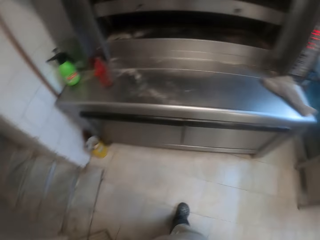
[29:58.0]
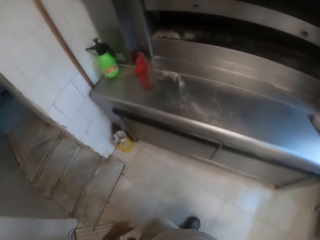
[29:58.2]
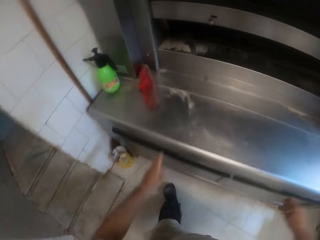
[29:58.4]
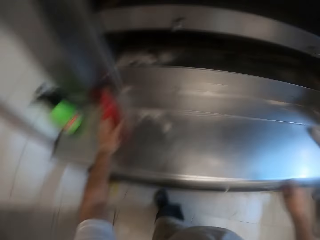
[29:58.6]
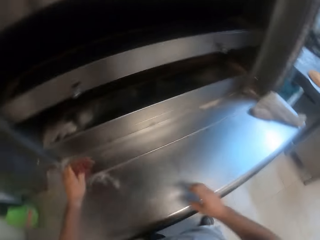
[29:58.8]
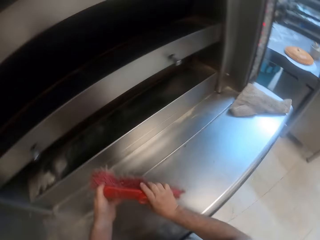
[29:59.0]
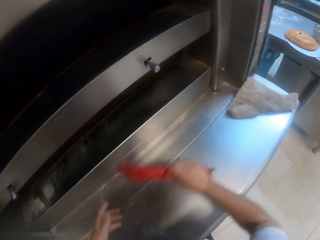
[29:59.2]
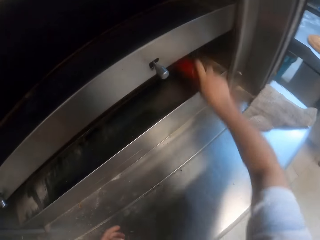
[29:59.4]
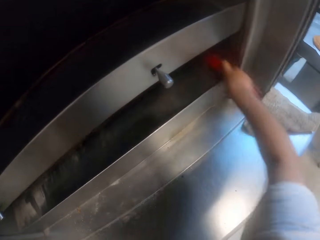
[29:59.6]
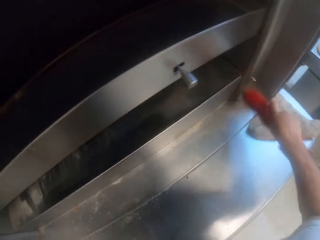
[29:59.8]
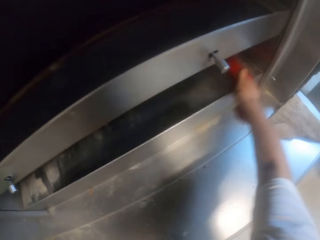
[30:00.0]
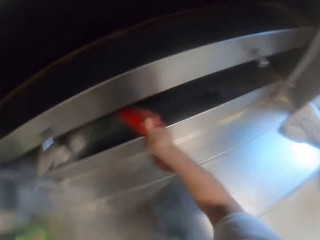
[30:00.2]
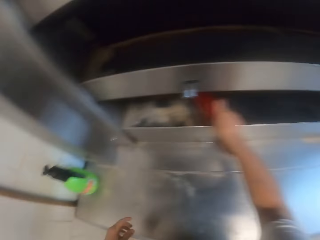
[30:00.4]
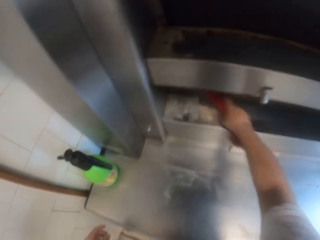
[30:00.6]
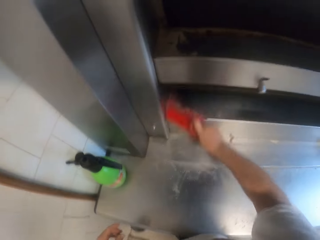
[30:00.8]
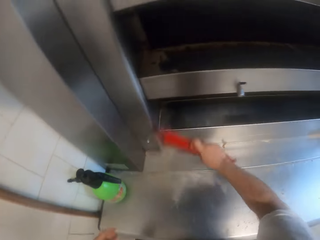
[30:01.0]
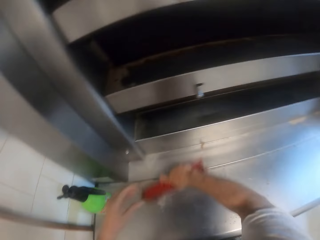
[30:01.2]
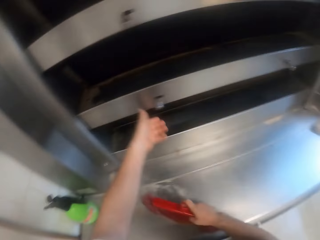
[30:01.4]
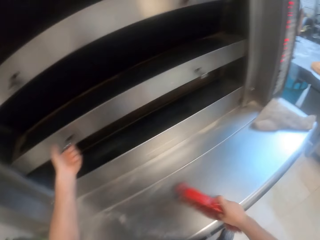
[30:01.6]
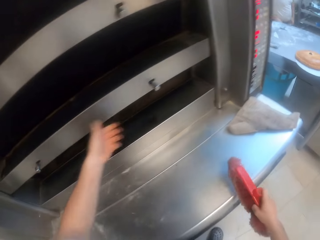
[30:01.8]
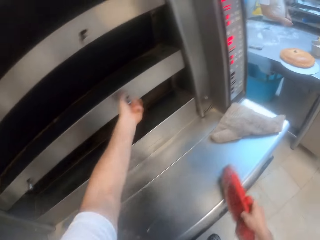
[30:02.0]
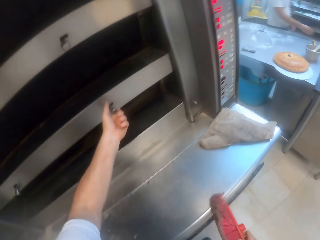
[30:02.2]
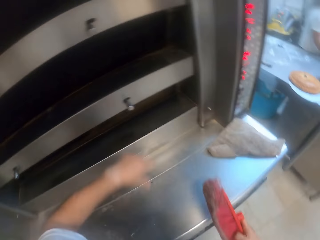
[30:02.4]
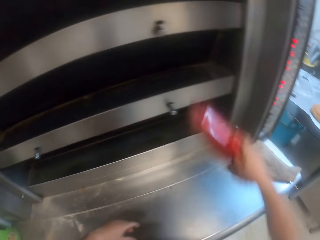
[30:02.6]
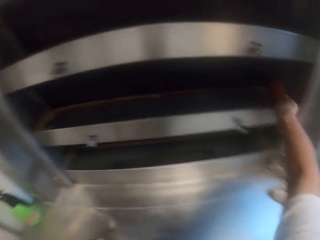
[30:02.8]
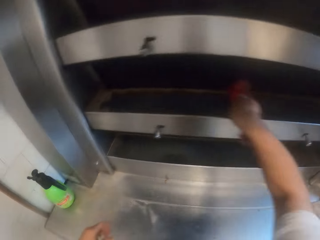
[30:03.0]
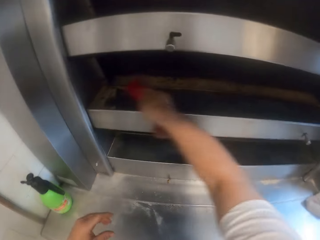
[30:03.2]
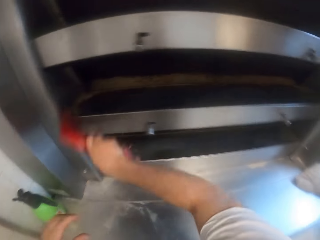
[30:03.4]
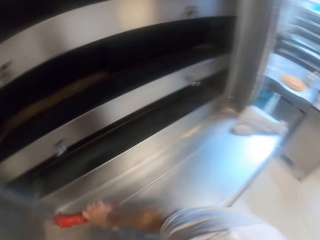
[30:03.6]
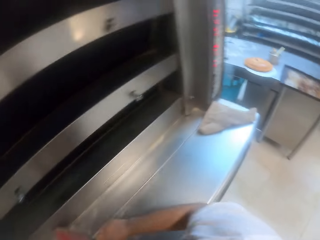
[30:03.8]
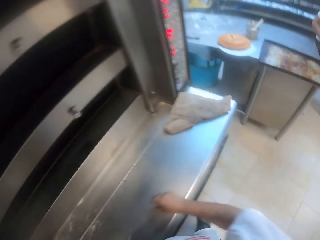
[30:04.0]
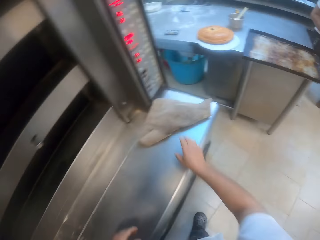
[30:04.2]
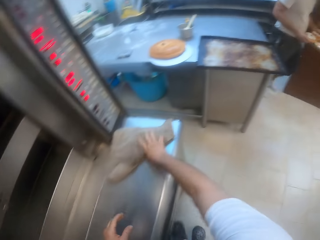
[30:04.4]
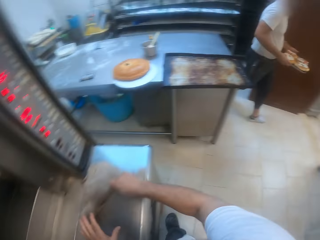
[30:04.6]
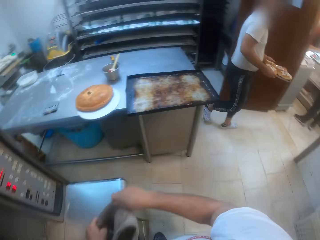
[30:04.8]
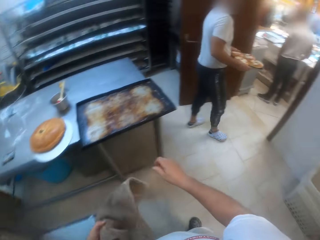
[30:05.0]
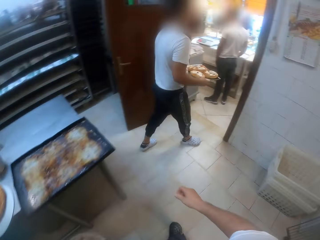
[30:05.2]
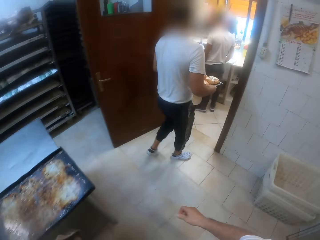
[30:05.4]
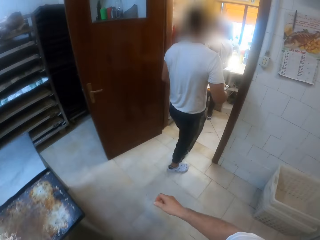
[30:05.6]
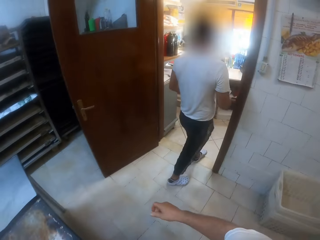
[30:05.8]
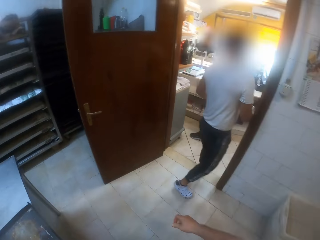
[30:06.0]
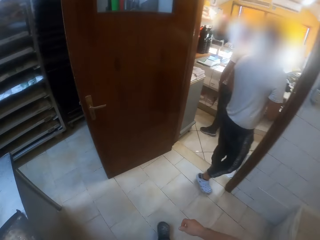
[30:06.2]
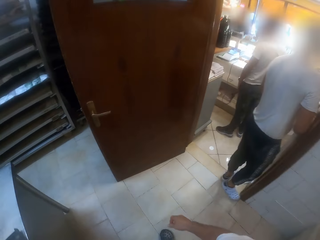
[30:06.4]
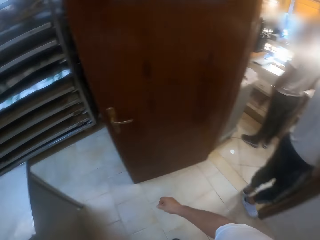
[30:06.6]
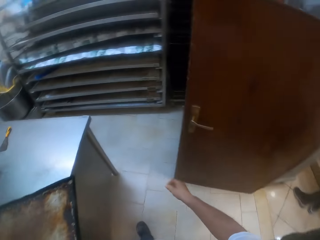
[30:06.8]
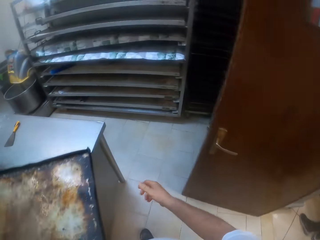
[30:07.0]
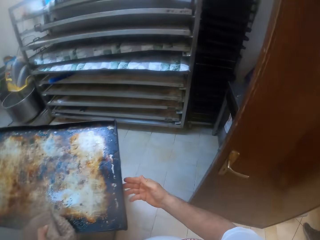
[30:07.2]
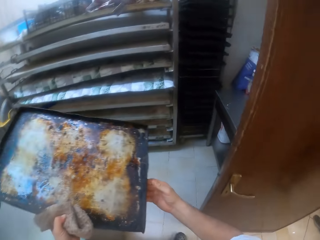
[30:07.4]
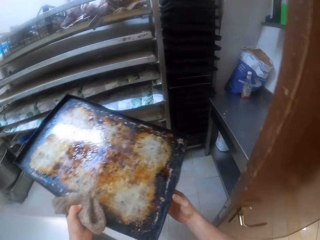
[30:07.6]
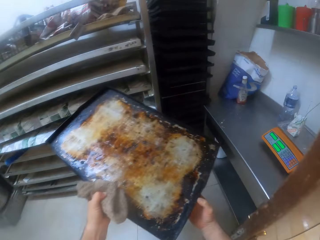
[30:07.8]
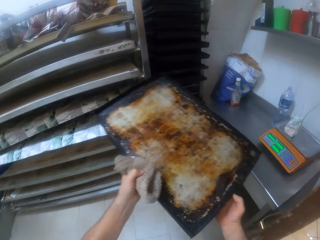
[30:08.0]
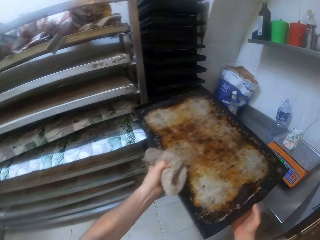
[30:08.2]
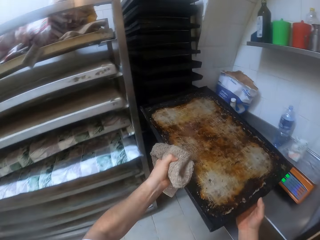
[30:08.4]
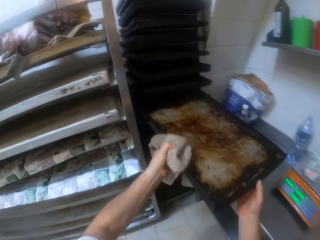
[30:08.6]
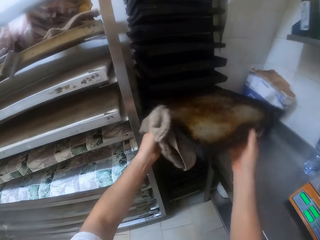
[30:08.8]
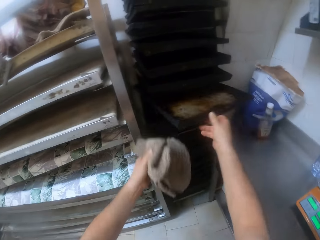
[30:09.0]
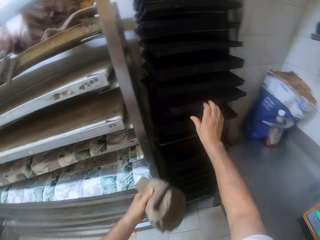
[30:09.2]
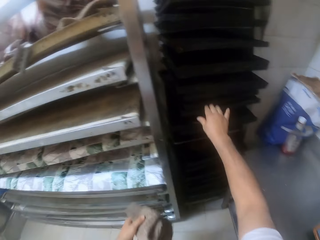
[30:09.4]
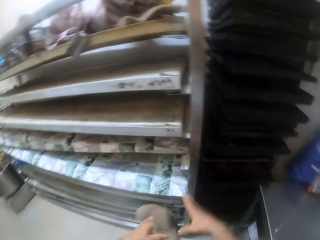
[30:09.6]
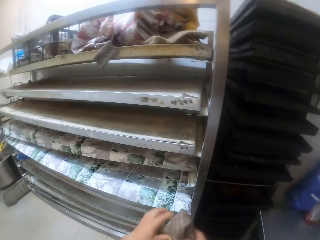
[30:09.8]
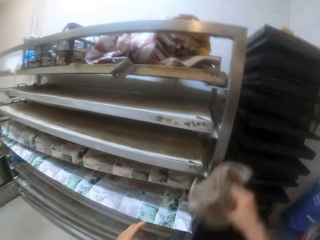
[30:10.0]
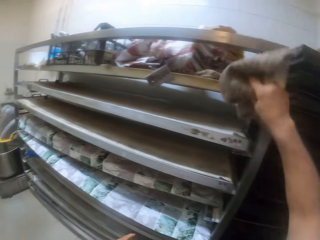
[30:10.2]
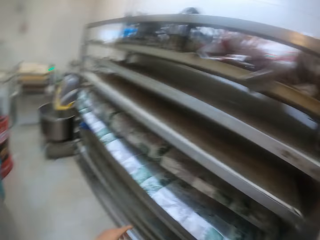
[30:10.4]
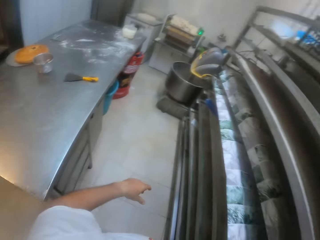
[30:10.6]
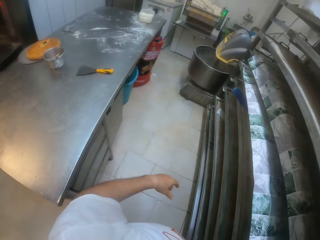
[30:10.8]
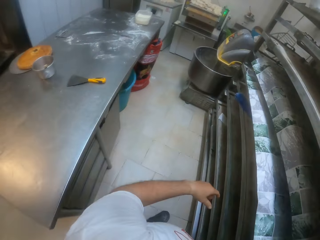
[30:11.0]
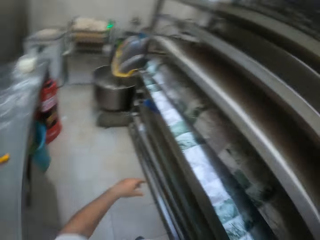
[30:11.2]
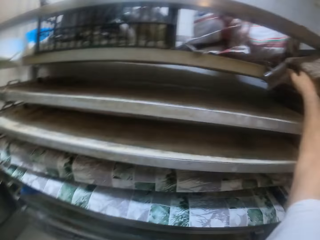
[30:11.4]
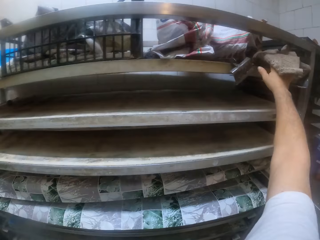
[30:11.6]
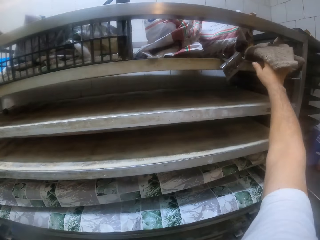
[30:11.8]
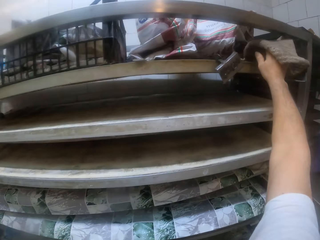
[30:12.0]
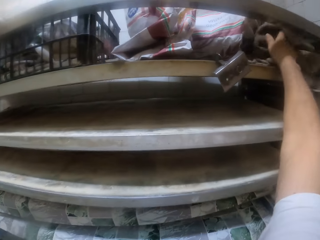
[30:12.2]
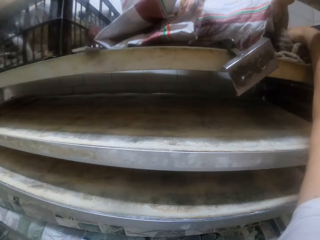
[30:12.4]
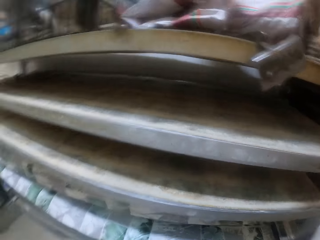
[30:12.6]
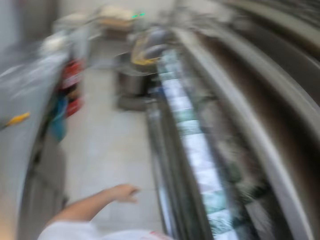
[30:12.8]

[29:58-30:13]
The camera wearer walks around. He lifts a brush from the oven with his left hand. He passes the brush from his left hand to his right hand. He cleans inside the oven with the brush in his right hand. He turns a knob on the oven with his left hand. He turns it again. He cleans inside the oven with the brush in his right hand. He places the brush on the oven with his right hand. He lifts a cloth from the oven with his right hand. He transfers the cloth from his right hand to his left hand. A man walks out of the kitchen with a tray in both hands. The camera wearer lifts a tray from the table with the cloth in his left hand. He walks to the table. He holds the tray with both hands. He places the tray in a shelf with both hands. He passes the cloth from his left hand to his right hand. He places the cloth on the shelf with his right hand. He walks around.

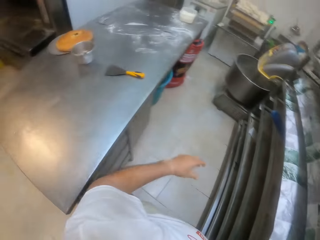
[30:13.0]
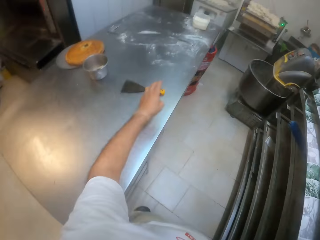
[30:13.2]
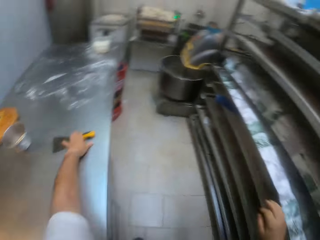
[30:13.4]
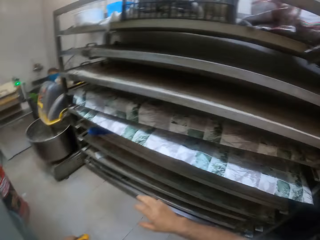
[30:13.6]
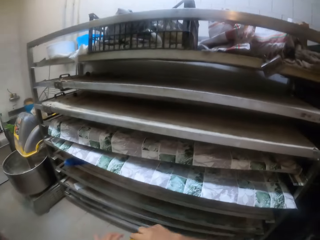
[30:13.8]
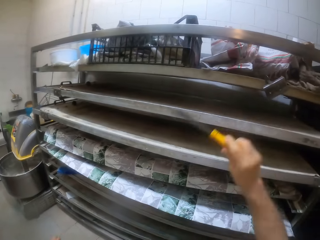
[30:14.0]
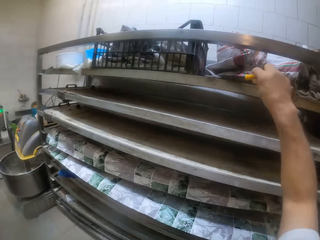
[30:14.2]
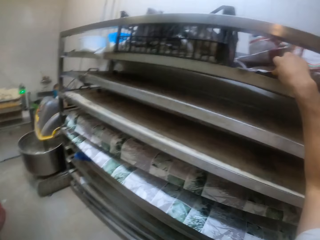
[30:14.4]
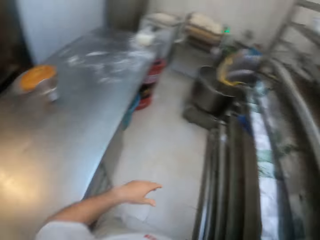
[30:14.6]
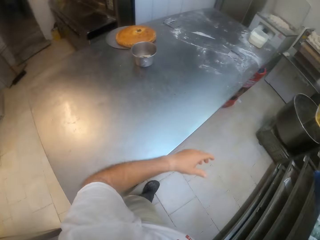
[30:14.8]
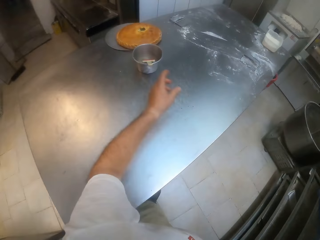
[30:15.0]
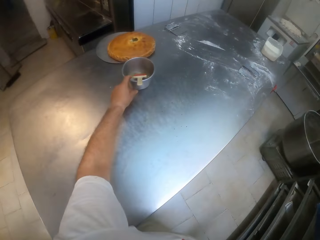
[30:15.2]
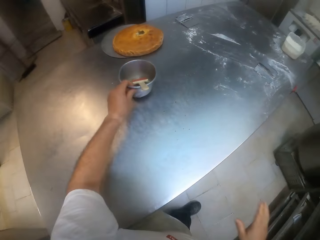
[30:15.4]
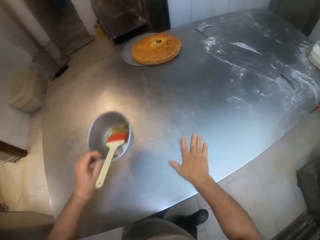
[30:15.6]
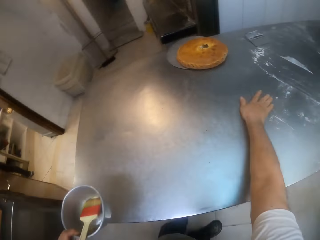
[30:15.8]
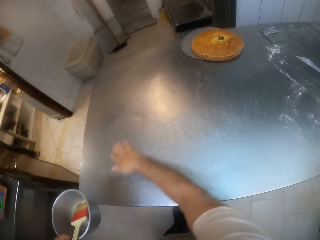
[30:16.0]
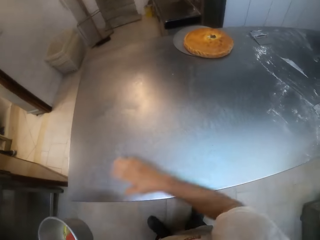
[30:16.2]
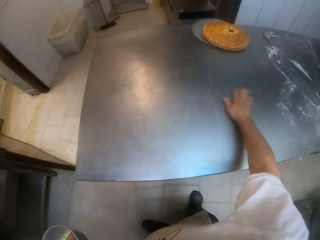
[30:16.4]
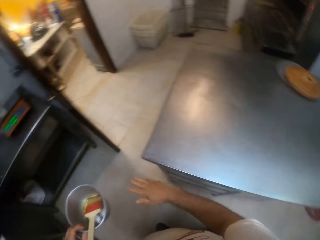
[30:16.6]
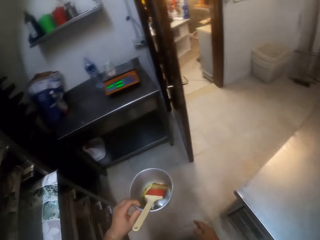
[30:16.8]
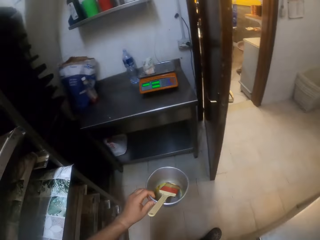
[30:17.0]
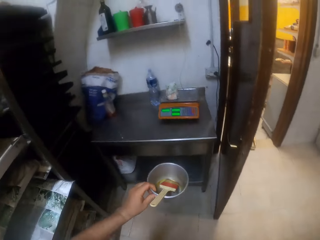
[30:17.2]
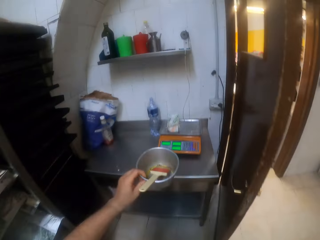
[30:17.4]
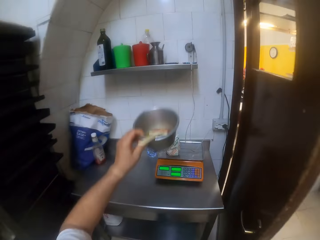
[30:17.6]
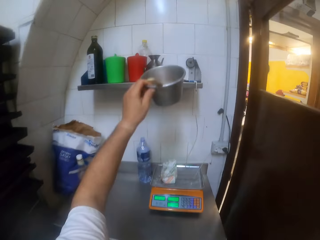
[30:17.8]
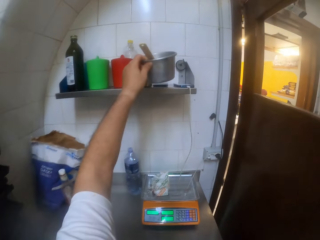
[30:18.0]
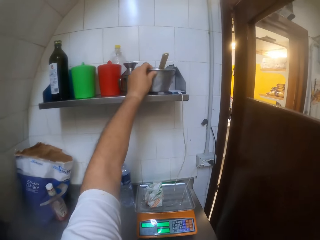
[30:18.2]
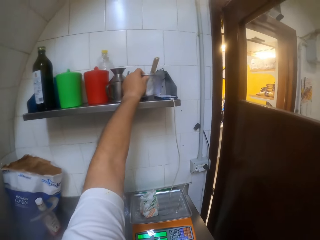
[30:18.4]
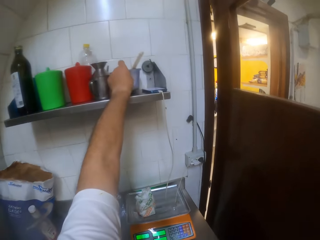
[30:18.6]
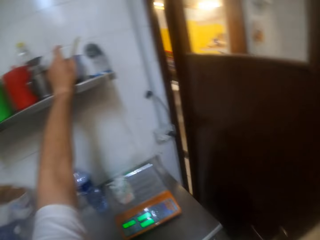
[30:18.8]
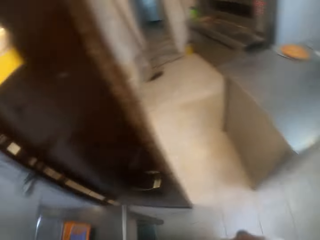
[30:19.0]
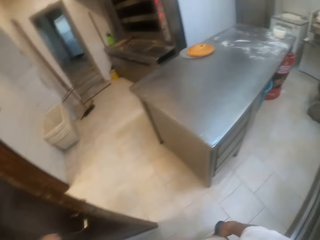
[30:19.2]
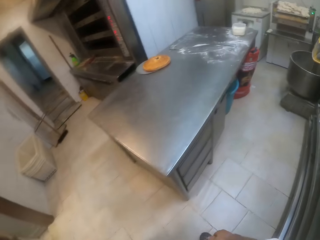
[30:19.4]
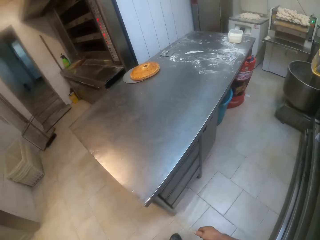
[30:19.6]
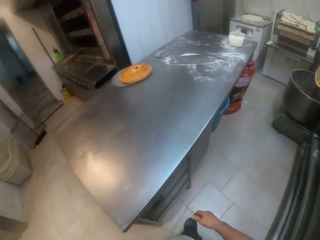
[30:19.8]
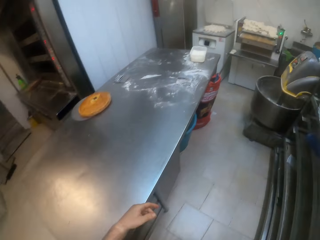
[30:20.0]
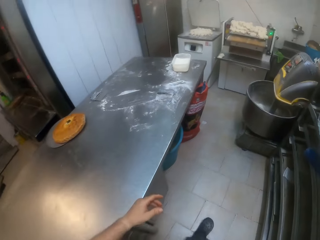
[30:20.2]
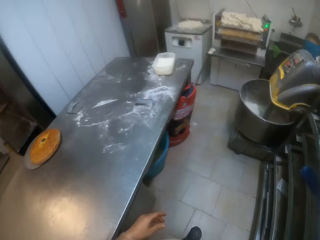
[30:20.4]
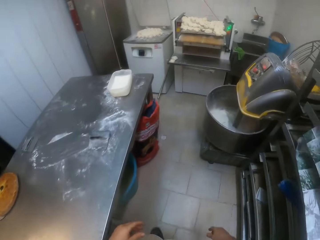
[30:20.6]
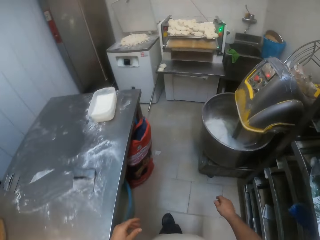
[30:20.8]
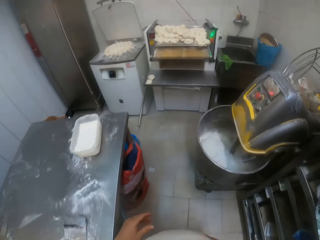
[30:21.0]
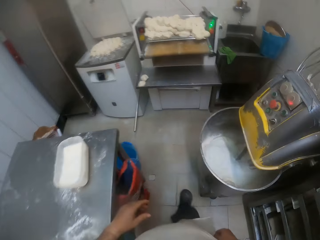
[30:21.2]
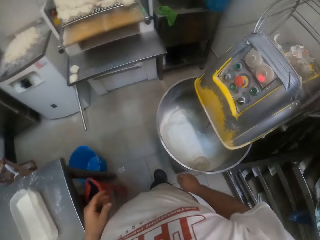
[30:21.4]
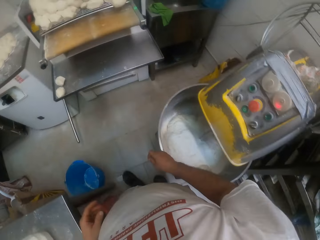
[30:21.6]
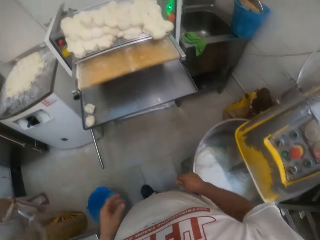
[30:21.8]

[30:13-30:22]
The camera wearer picks up a dough scraper from the table with his left hand. He places the scraper on the shelf with his right hand. He lifts the bowl from the table with his left hand. He wipes the table with his right hand. He walks to the table. He places the bowl on the shelf with his left hand. He walks to a dough roller.
